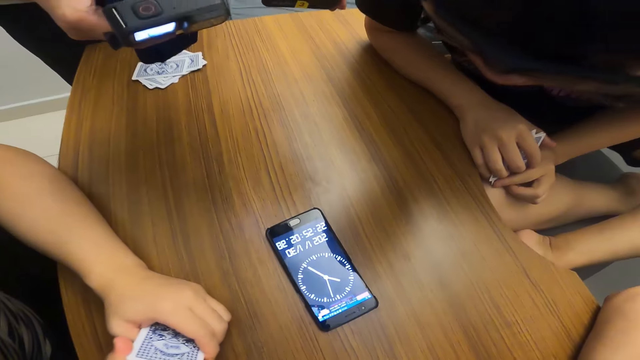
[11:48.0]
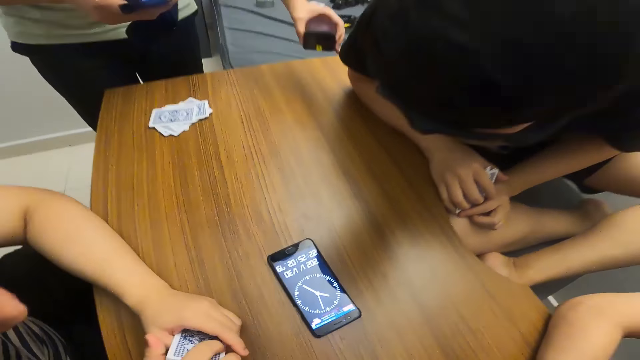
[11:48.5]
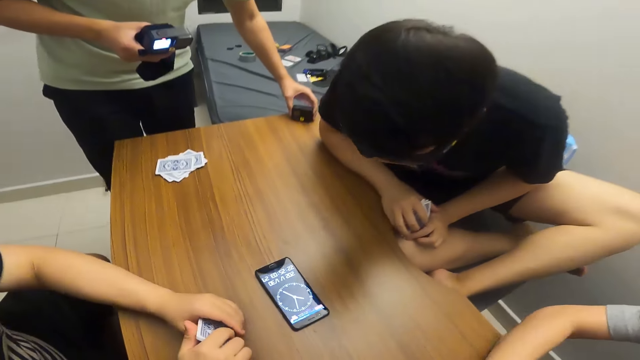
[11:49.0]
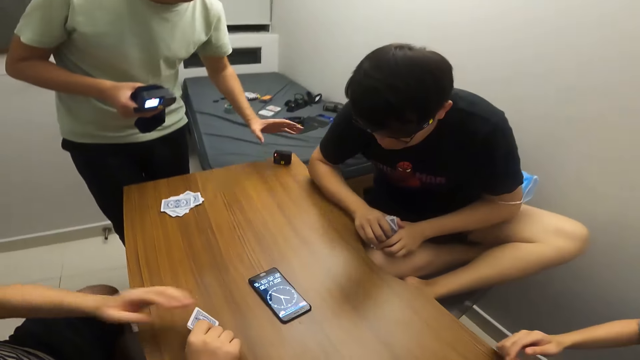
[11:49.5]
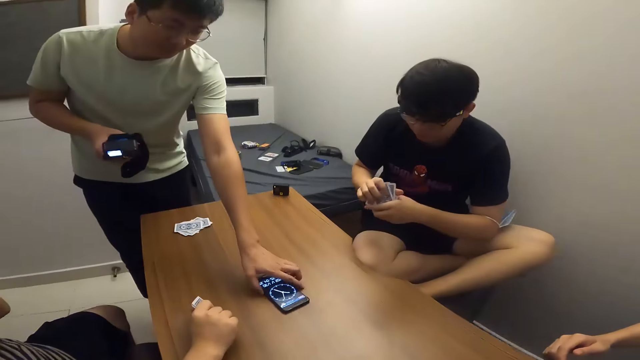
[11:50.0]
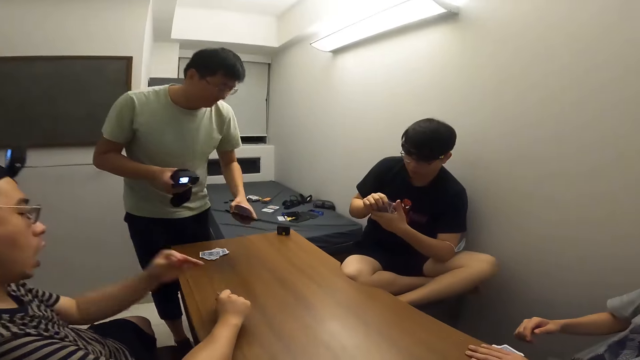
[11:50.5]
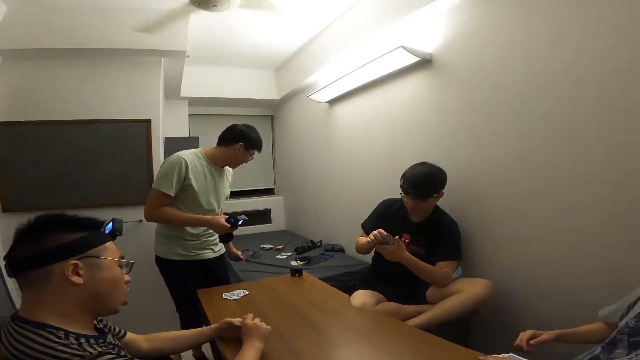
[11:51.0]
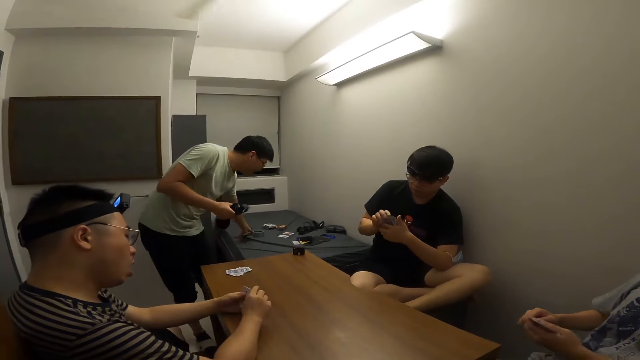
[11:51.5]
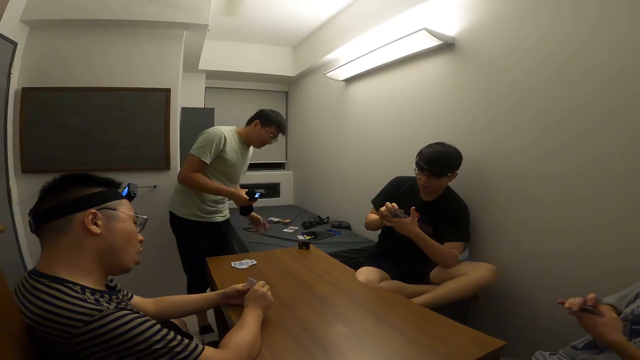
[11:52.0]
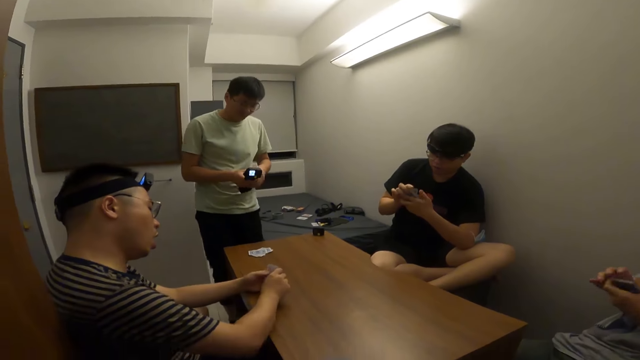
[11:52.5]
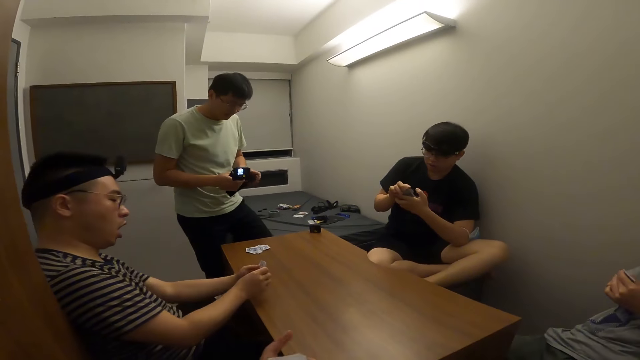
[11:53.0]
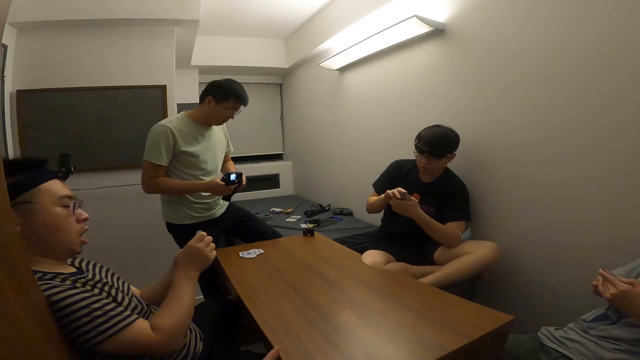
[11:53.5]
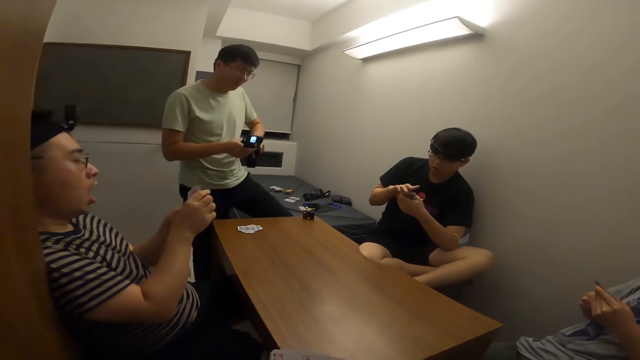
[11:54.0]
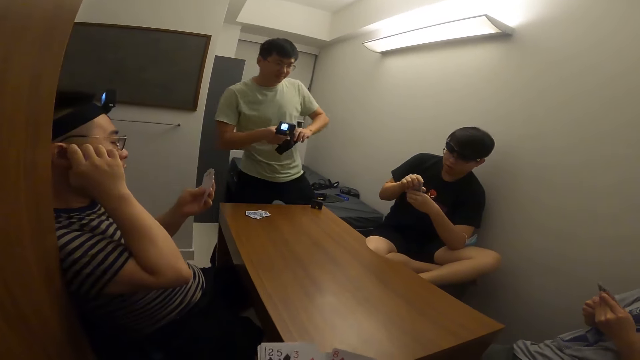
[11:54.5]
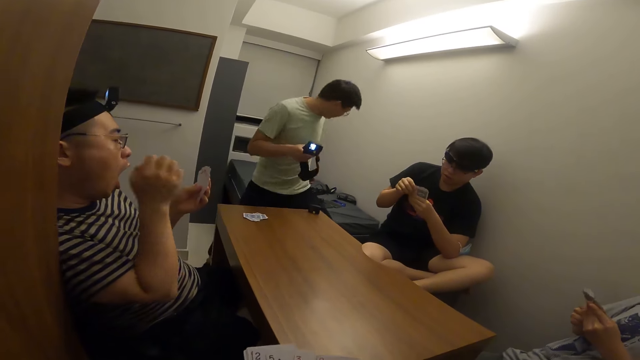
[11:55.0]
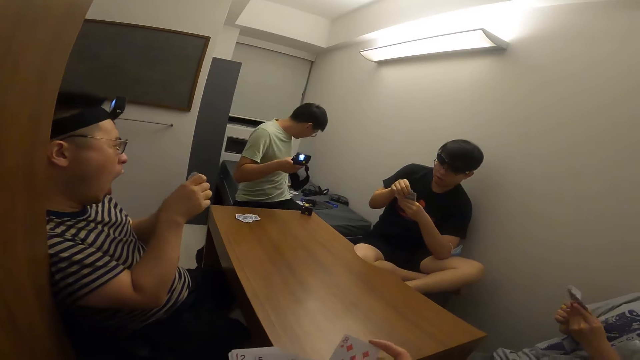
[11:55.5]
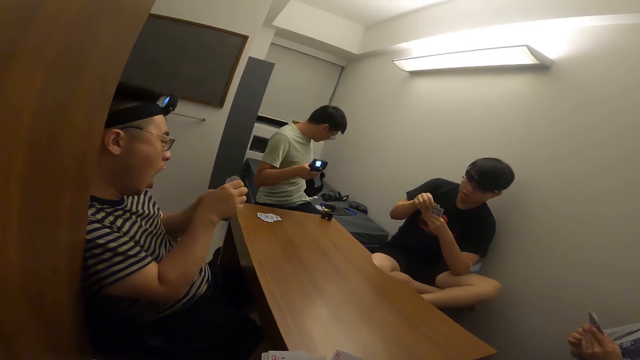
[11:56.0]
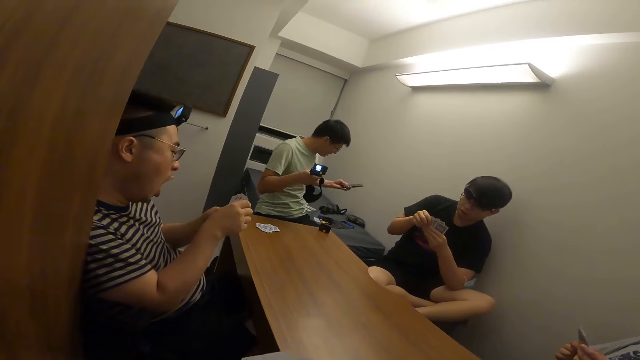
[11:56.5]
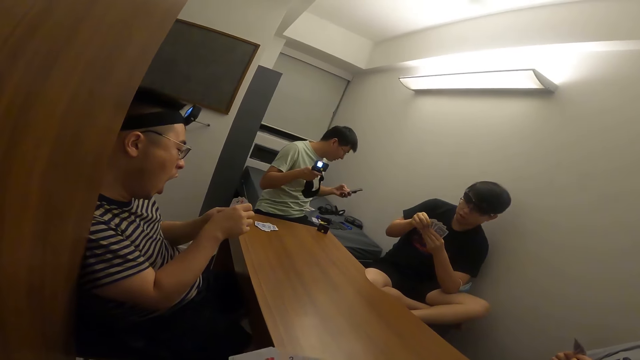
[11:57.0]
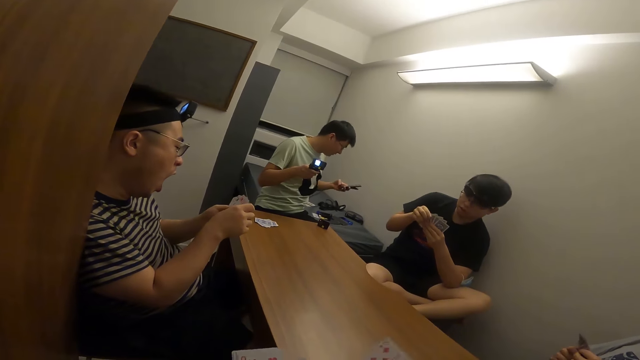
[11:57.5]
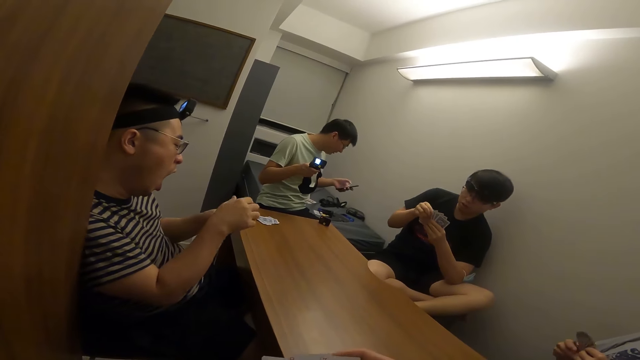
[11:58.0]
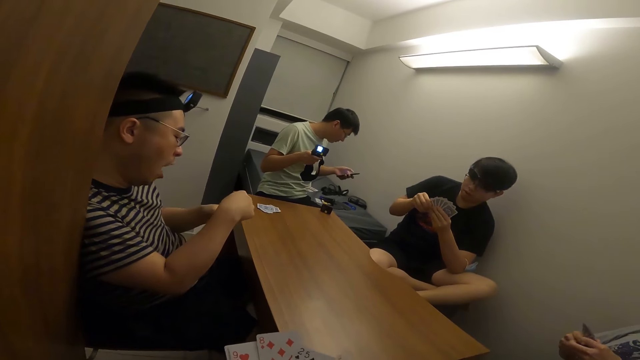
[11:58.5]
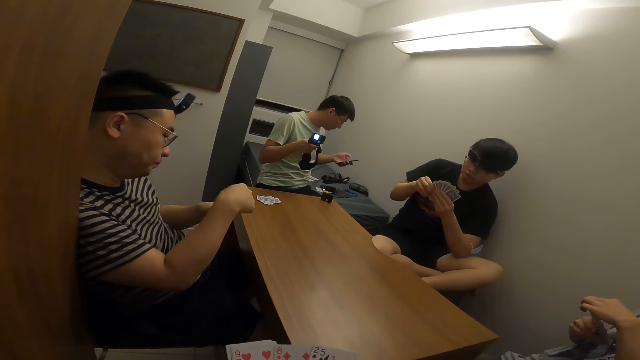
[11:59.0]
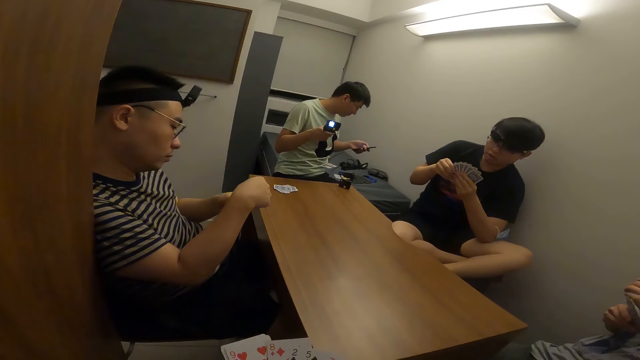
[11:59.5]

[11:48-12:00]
A player picks a phone from the table with his left hand. He places the phone on a mattress. He picks the phone from the mattress with his left hand and operates the phone with his left hand.

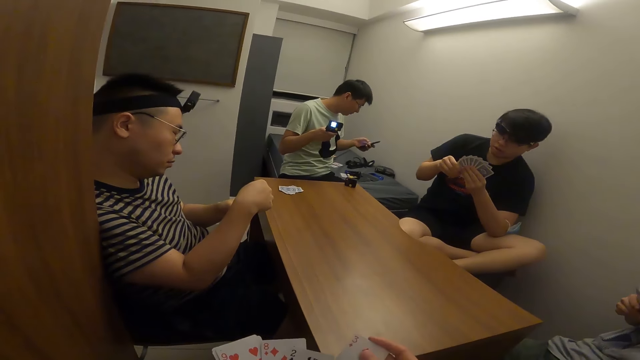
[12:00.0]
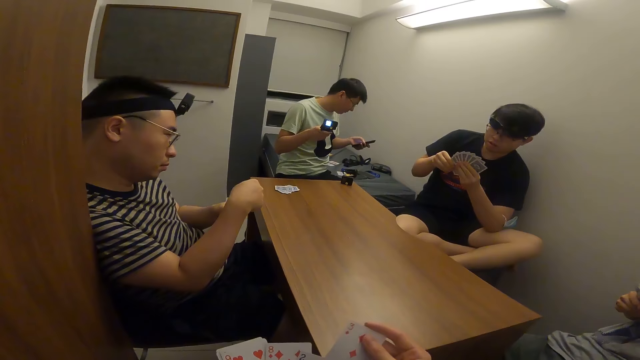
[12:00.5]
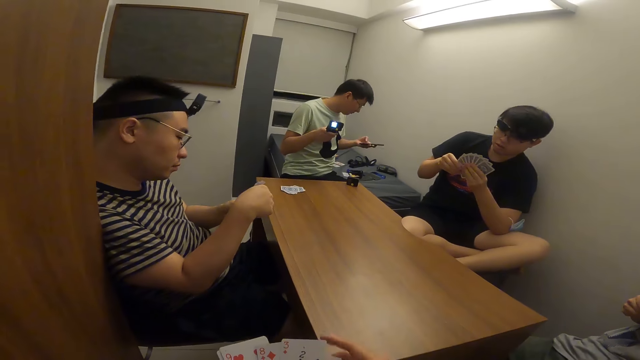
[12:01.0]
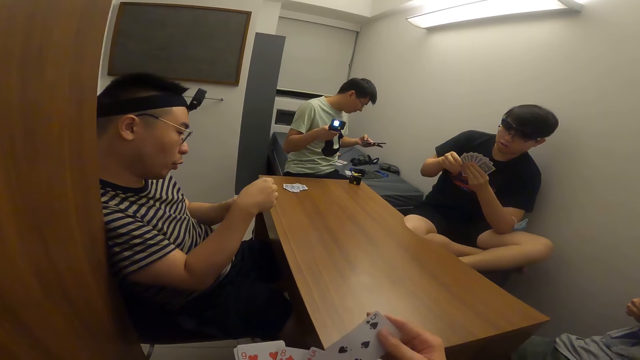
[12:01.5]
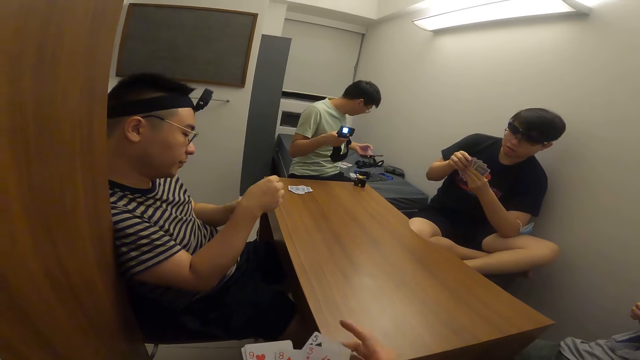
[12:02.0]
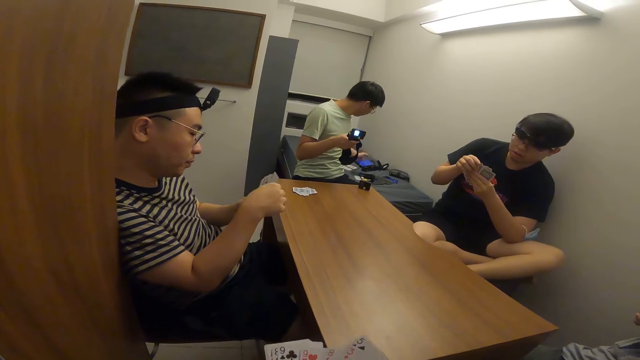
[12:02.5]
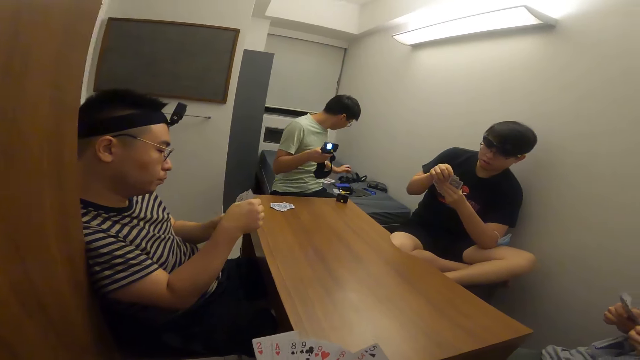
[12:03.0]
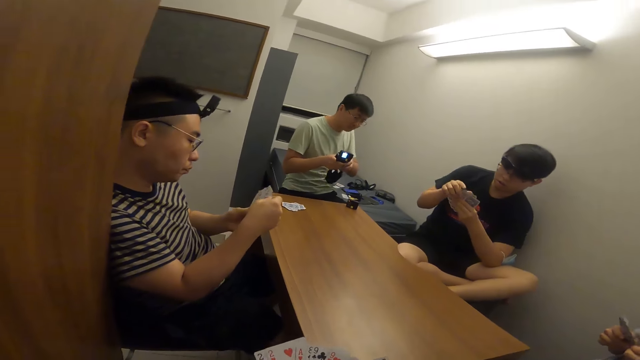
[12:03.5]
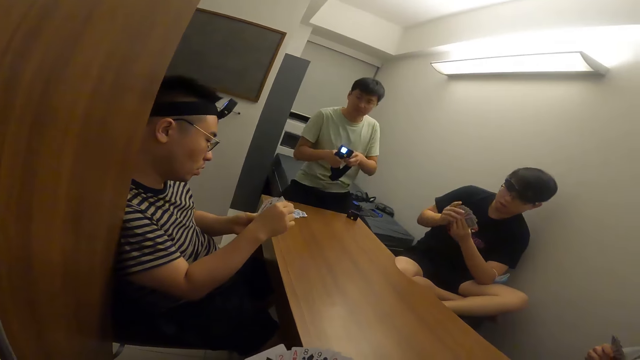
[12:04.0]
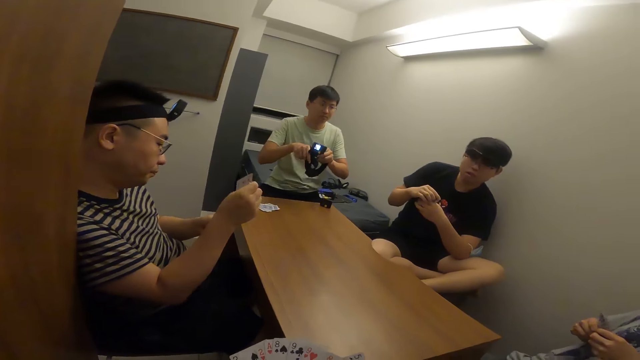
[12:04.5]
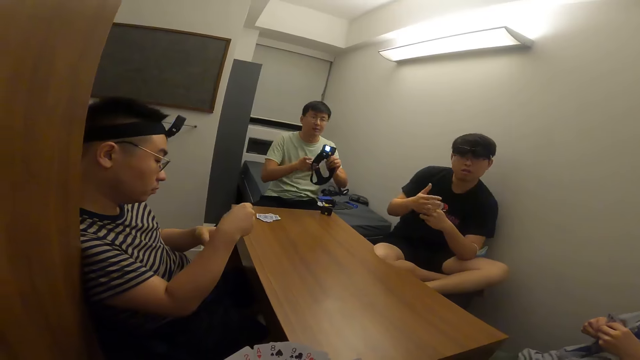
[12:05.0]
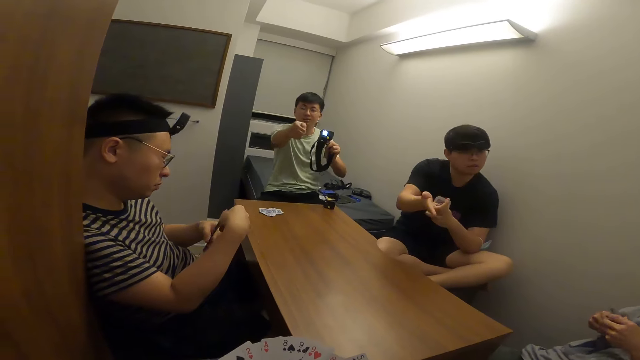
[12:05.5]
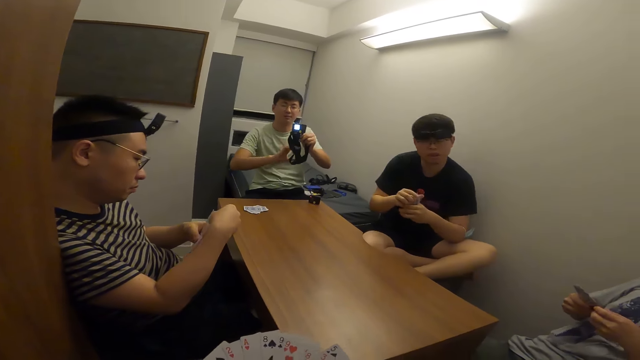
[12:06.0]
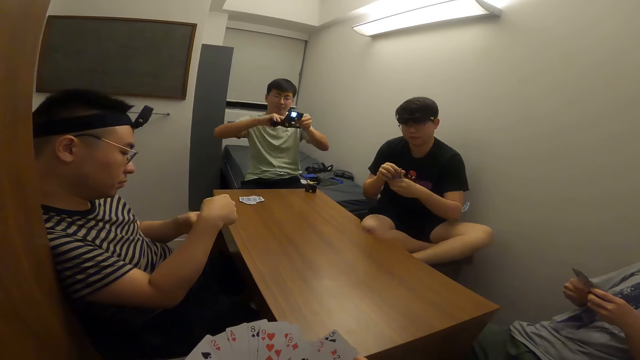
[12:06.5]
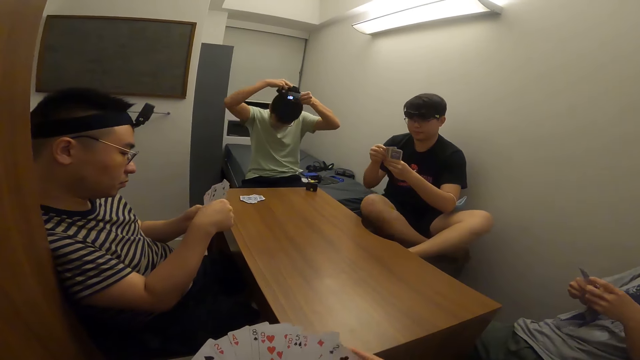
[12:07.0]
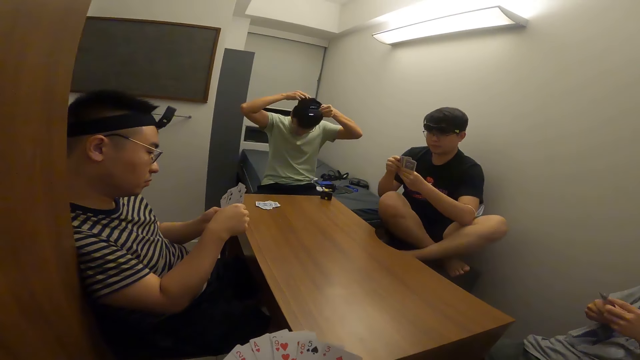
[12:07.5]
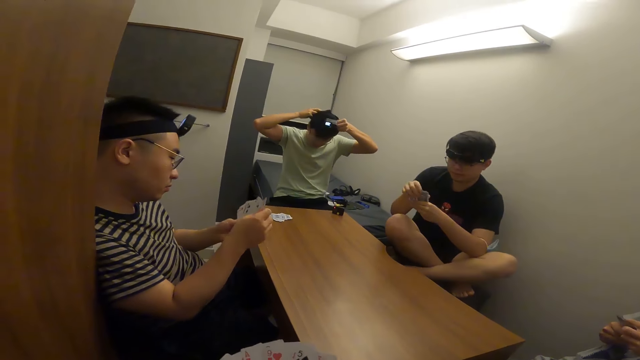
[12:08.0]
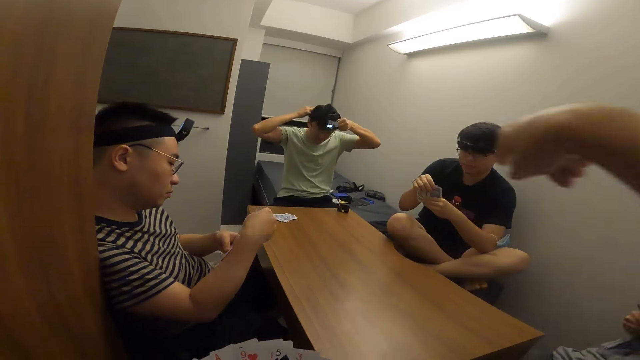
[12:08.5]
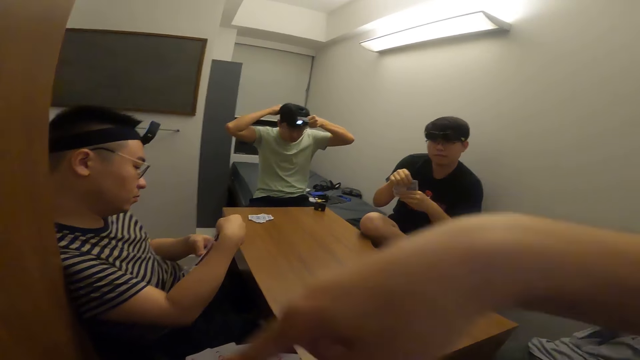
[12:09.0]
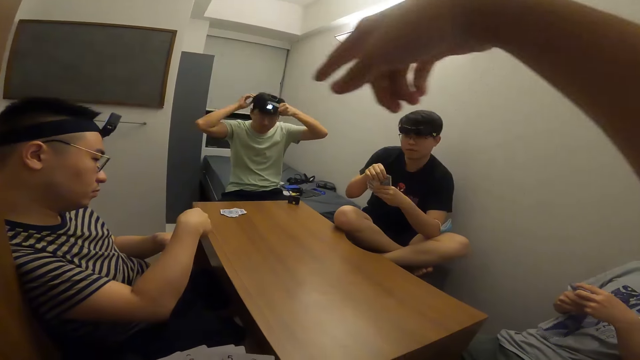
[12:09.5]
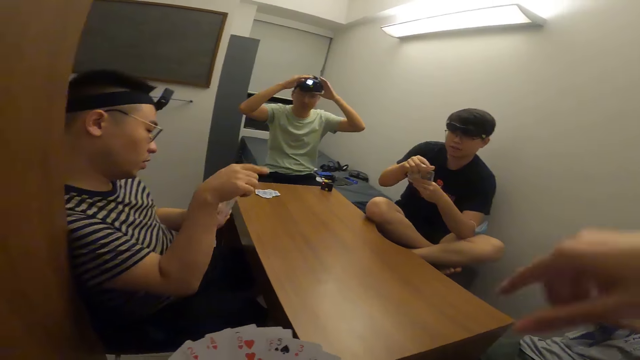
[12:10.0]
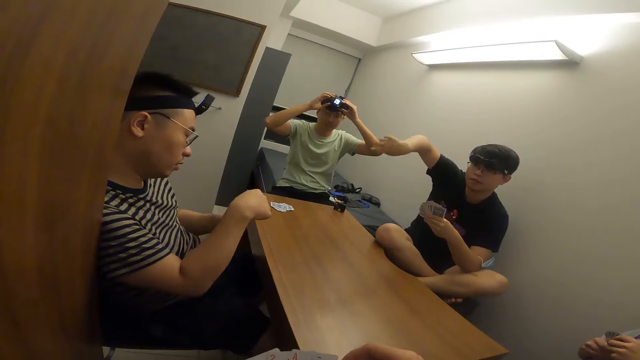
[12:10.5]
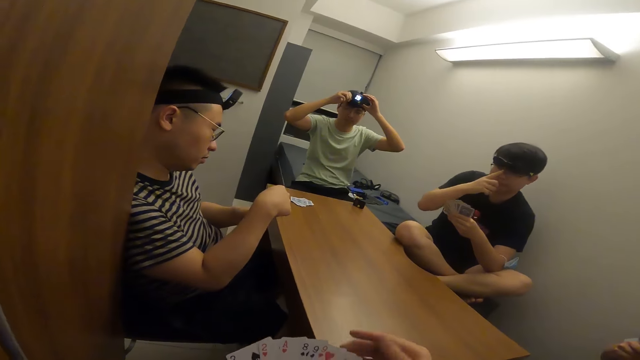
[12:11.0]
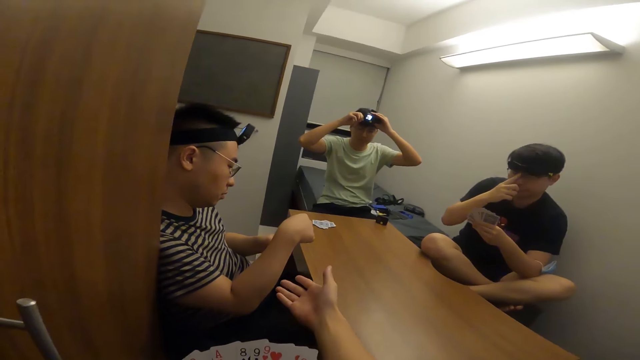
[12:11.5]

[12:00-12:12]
A player places the phone on a mattress. He wears the mattress on his head.
